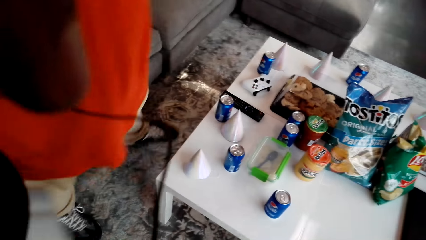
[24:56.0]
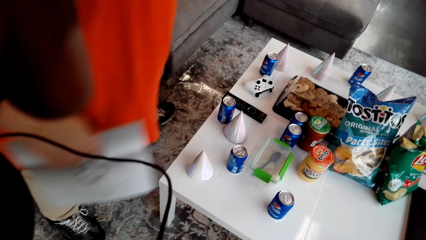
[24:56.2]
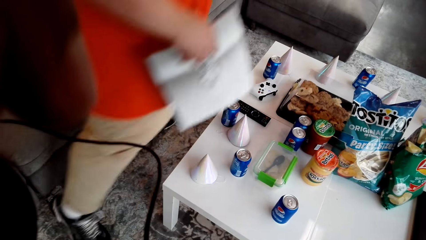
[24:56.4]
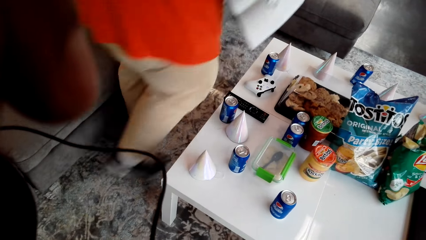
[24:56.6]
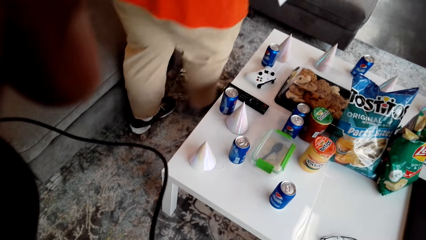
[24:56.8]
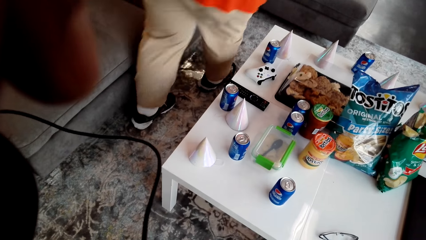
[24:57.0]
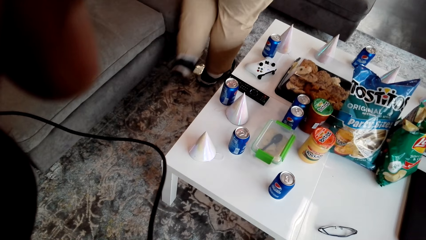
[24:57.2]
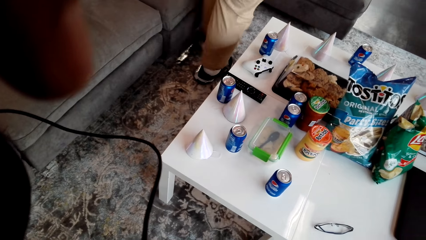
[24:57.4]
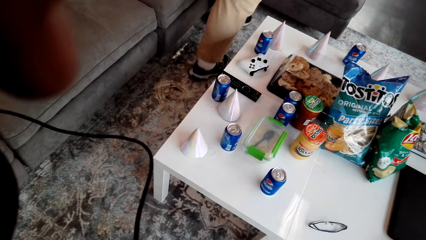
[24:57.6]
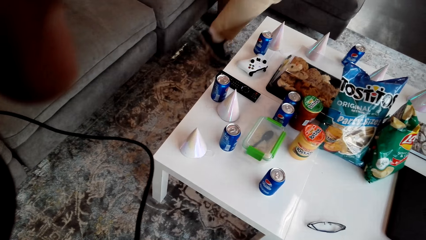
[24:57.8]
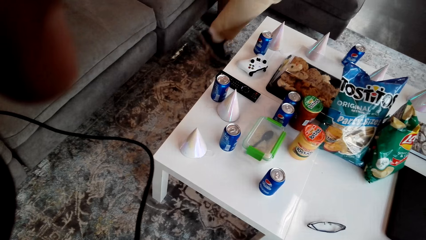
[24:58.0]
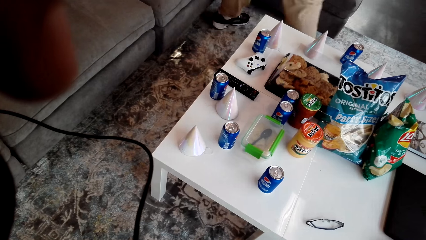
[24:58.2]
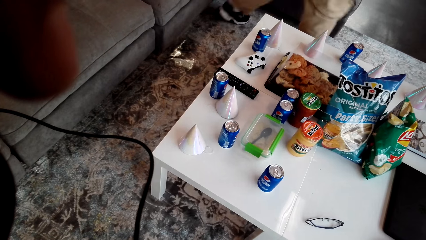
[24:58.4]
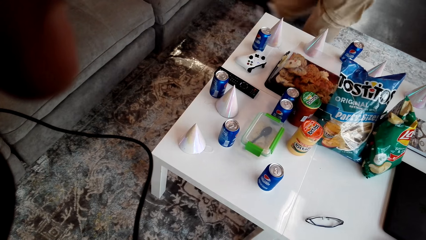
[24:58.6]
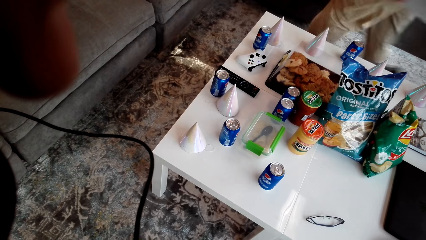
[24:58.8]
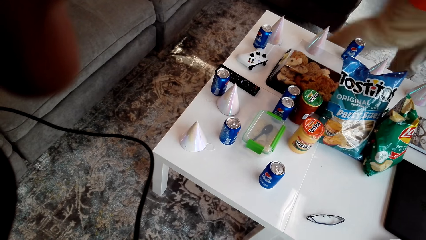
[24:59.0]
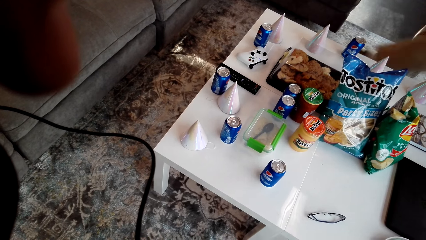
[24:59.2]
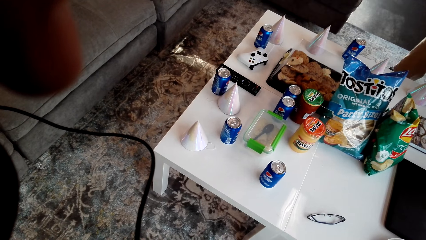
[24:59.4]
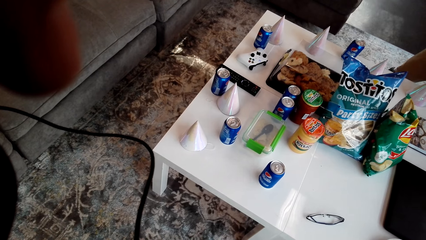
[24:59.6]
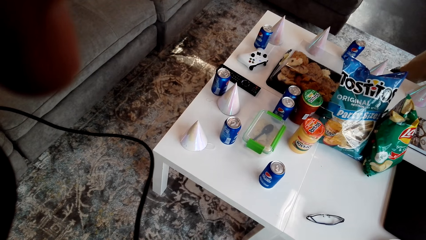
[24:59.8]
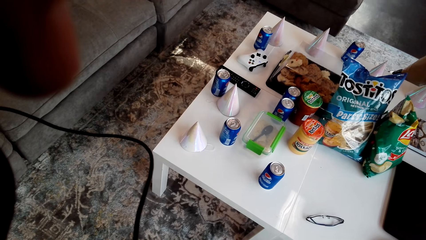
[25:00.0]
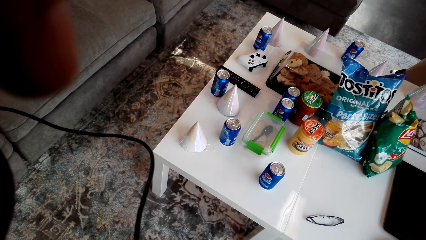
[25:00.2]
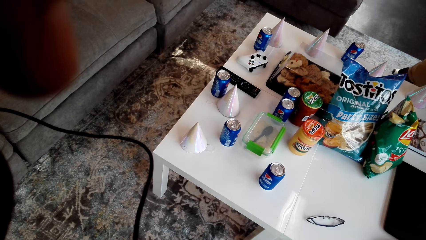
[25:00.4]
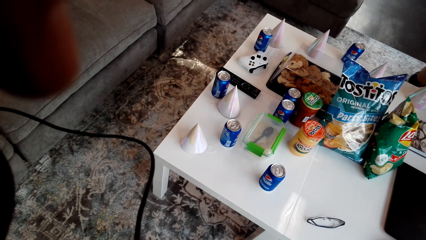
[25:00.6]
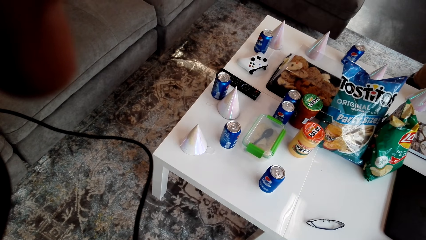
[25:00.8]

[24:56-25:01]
The camera wearer fixes the camera. A man walks around the house. The camera wearer fixes the camera.
